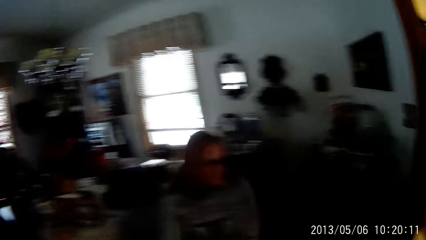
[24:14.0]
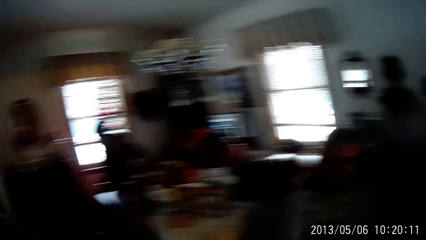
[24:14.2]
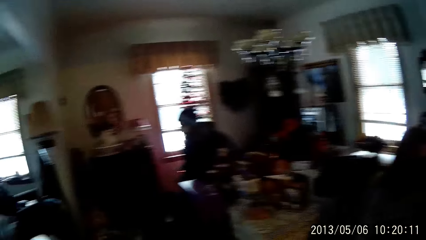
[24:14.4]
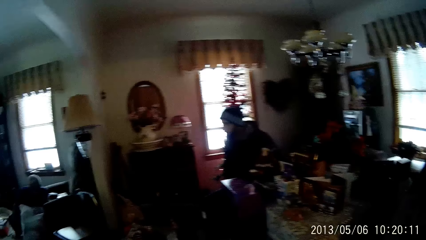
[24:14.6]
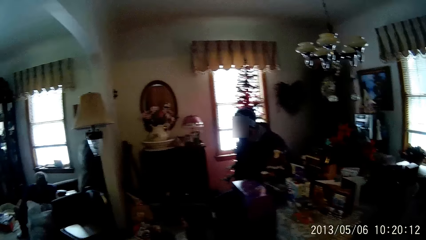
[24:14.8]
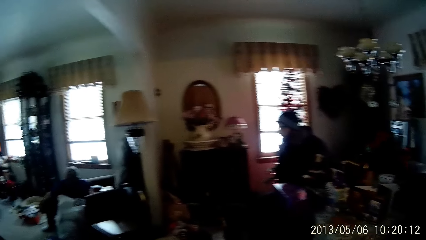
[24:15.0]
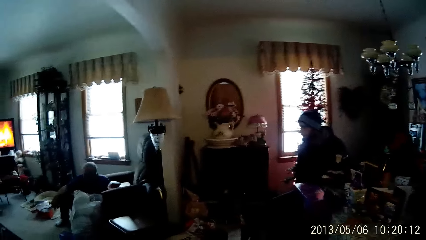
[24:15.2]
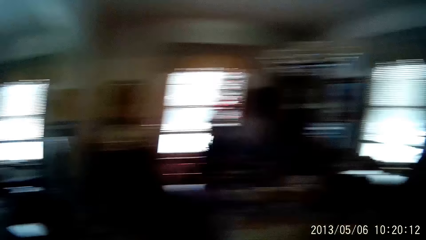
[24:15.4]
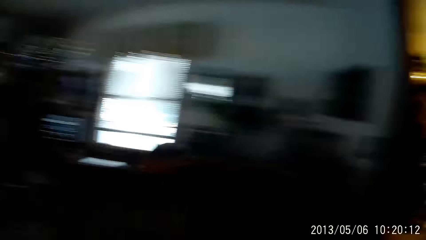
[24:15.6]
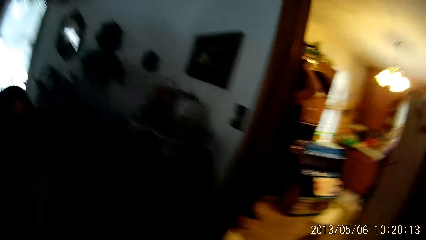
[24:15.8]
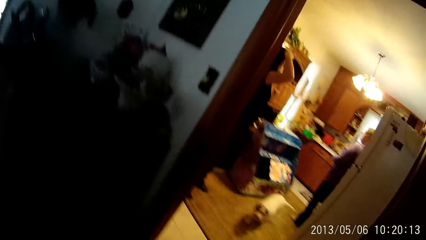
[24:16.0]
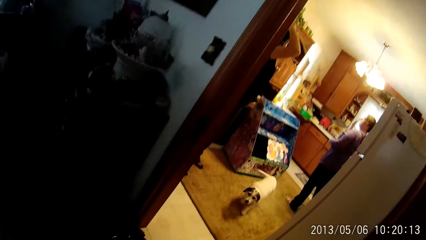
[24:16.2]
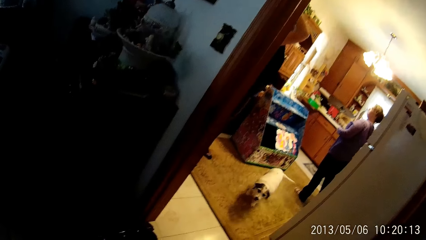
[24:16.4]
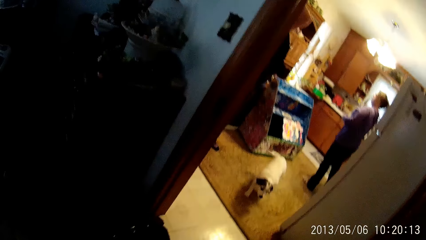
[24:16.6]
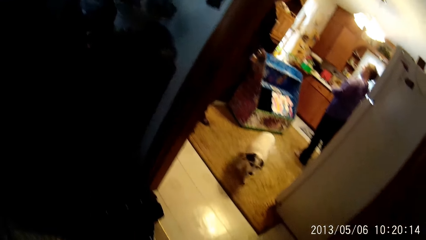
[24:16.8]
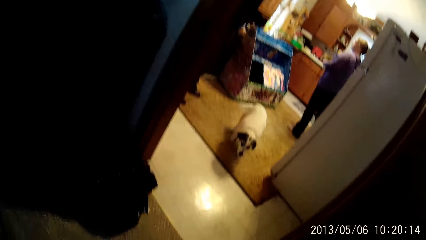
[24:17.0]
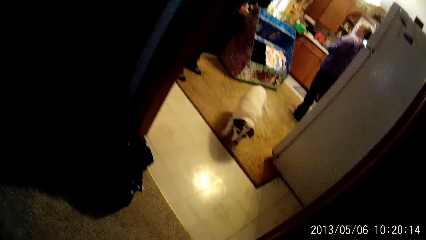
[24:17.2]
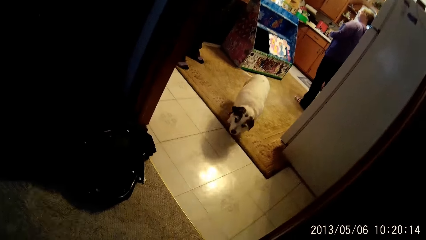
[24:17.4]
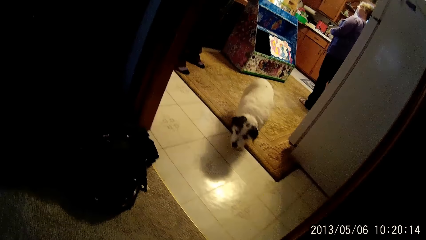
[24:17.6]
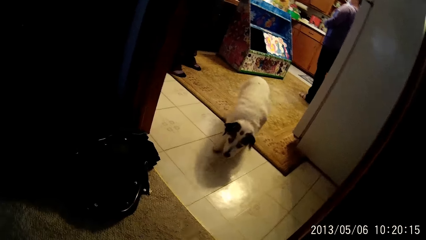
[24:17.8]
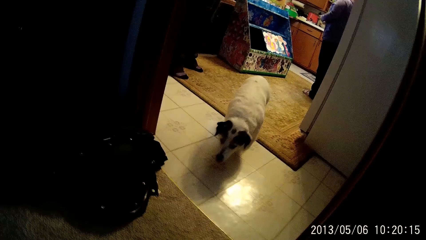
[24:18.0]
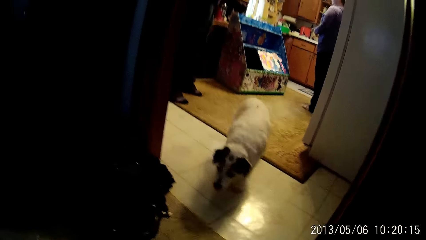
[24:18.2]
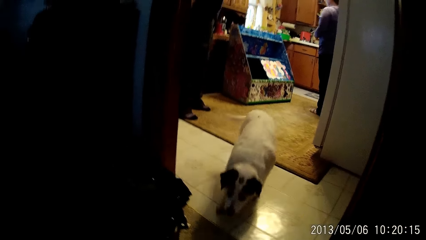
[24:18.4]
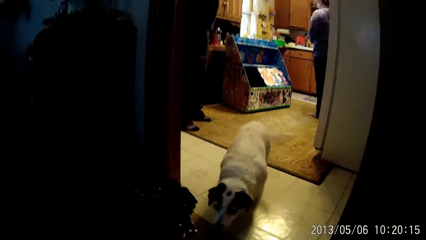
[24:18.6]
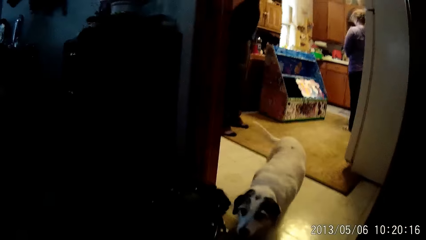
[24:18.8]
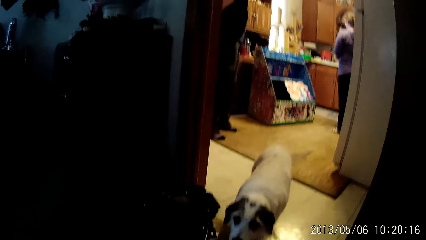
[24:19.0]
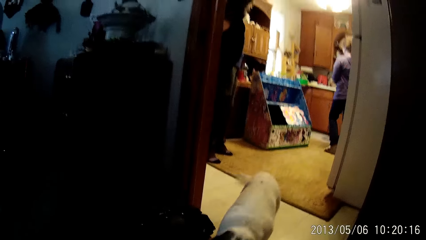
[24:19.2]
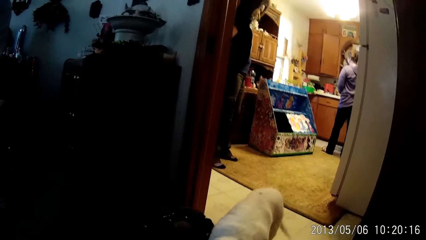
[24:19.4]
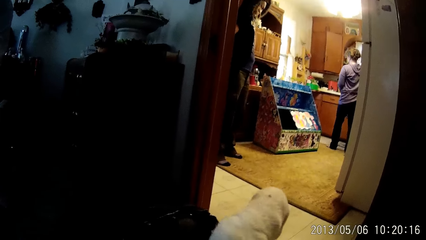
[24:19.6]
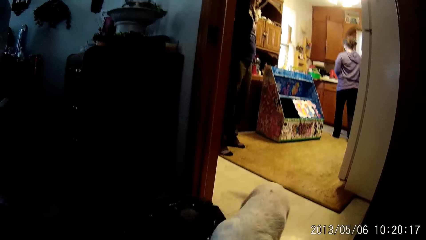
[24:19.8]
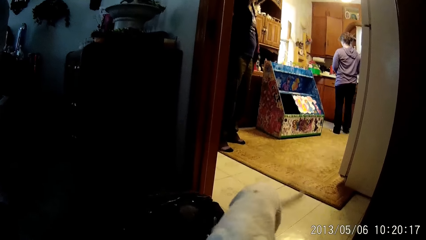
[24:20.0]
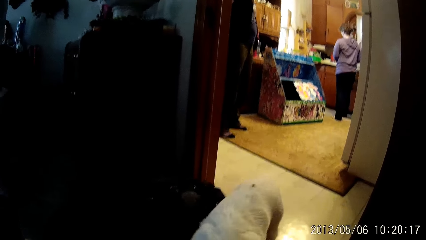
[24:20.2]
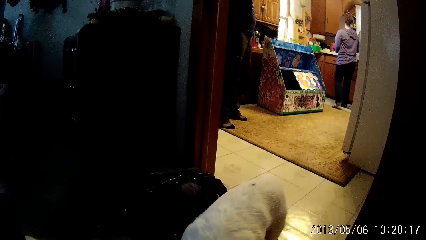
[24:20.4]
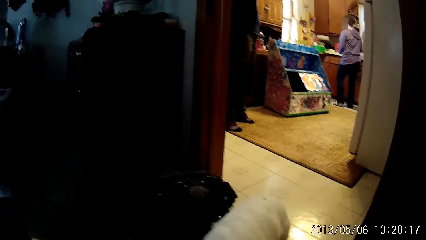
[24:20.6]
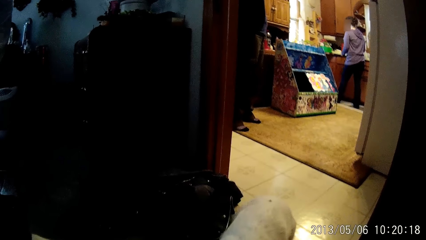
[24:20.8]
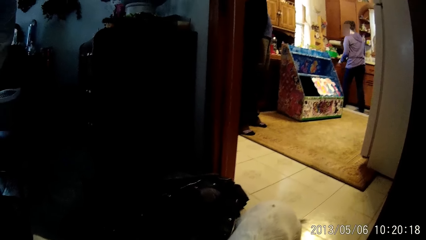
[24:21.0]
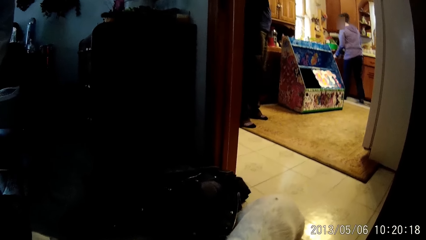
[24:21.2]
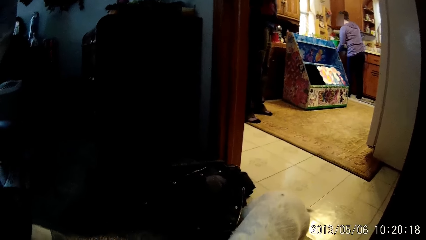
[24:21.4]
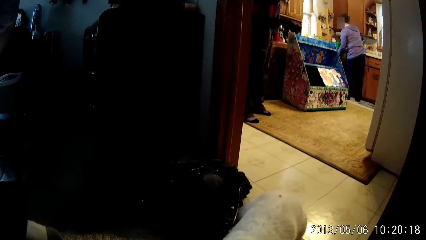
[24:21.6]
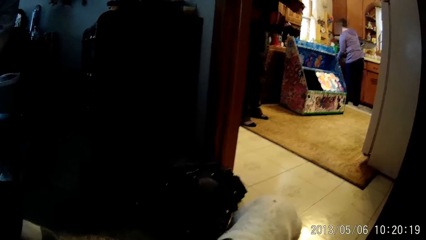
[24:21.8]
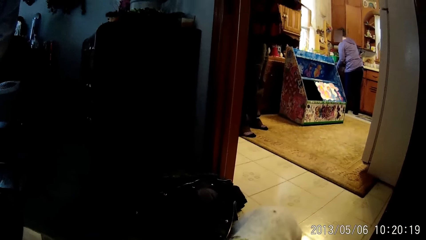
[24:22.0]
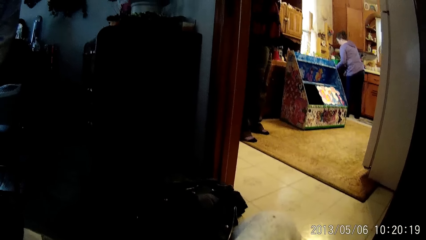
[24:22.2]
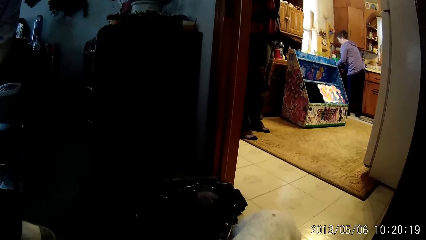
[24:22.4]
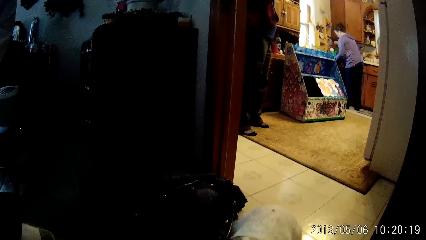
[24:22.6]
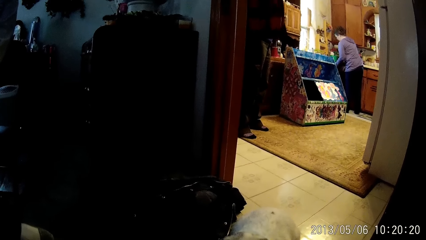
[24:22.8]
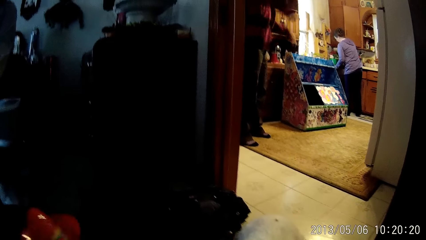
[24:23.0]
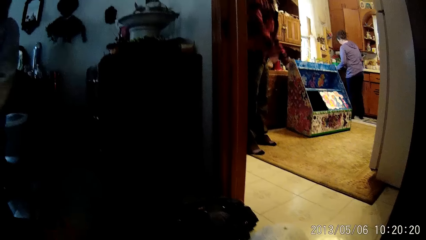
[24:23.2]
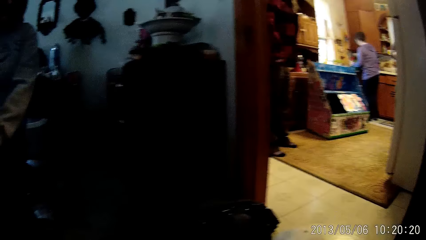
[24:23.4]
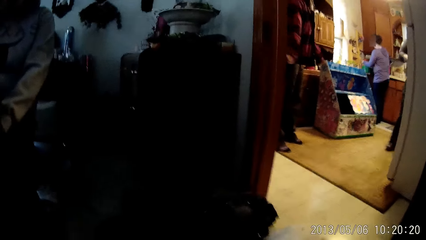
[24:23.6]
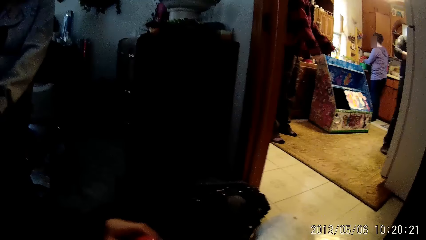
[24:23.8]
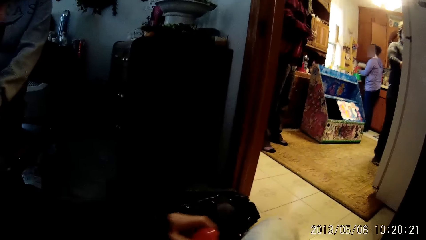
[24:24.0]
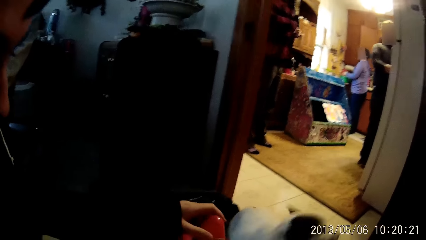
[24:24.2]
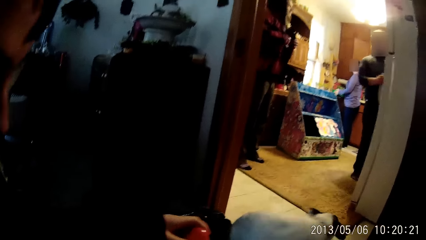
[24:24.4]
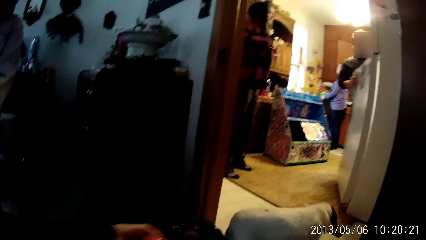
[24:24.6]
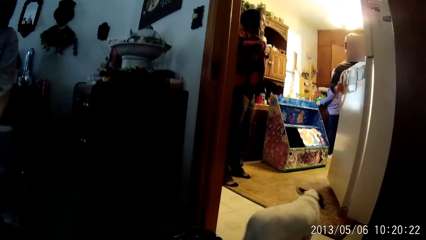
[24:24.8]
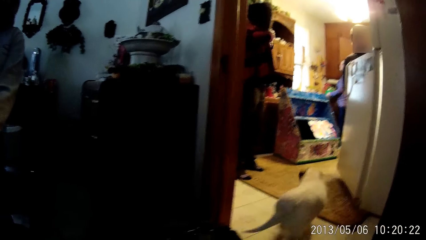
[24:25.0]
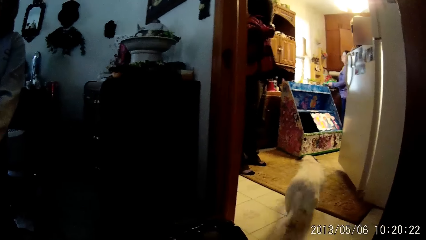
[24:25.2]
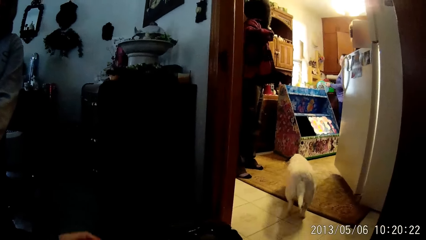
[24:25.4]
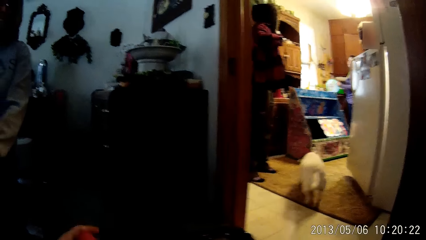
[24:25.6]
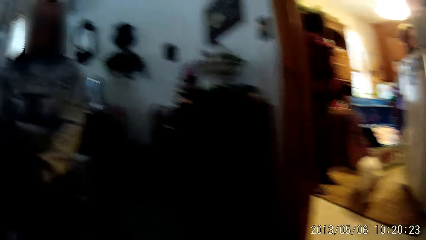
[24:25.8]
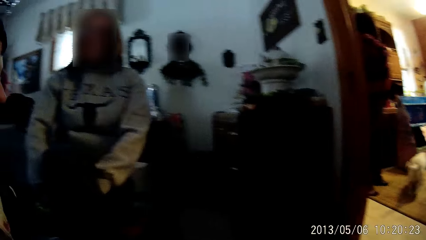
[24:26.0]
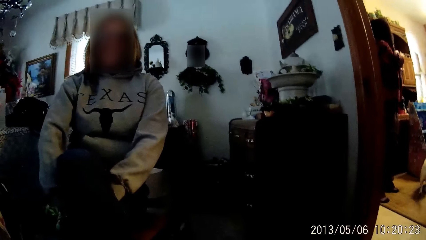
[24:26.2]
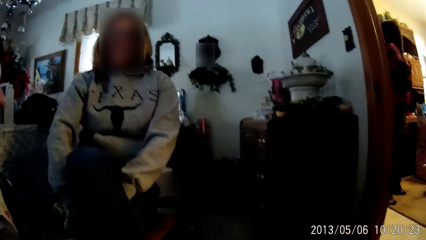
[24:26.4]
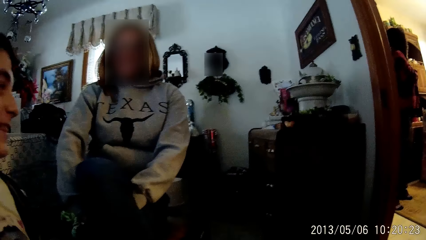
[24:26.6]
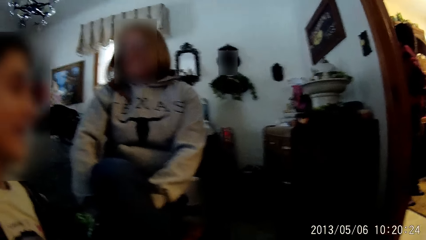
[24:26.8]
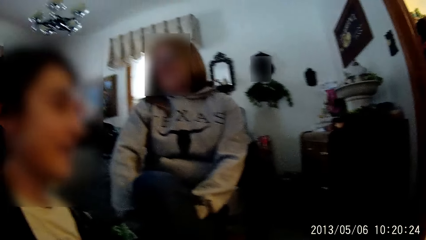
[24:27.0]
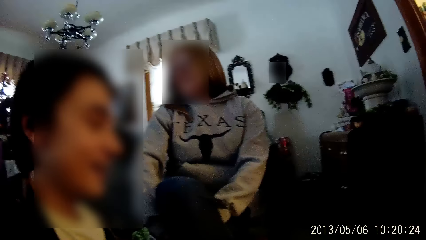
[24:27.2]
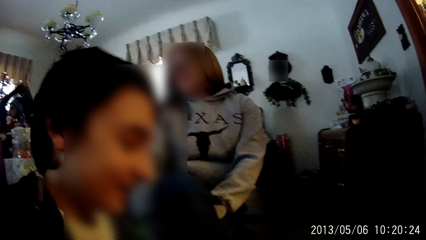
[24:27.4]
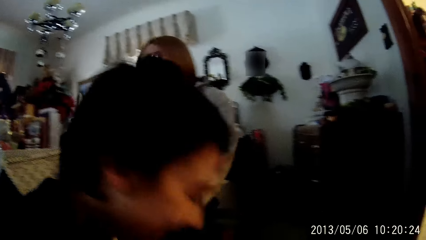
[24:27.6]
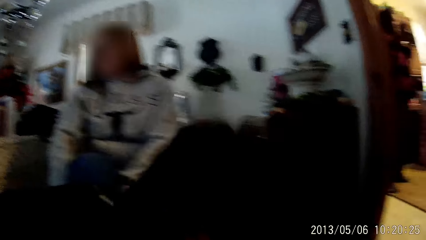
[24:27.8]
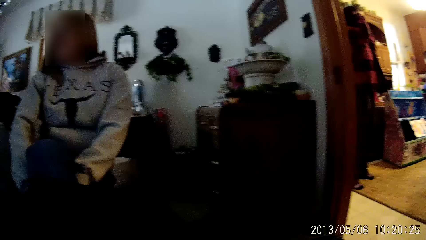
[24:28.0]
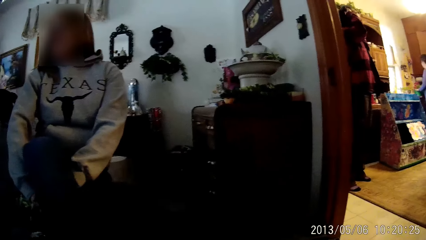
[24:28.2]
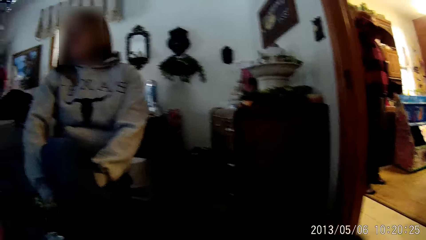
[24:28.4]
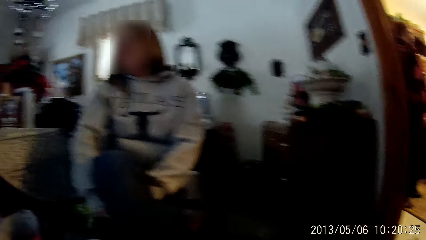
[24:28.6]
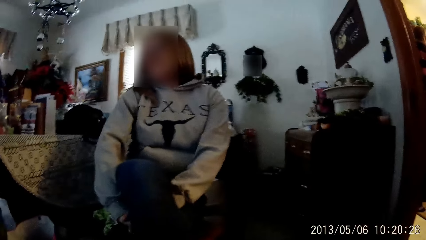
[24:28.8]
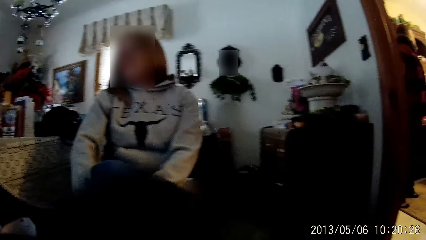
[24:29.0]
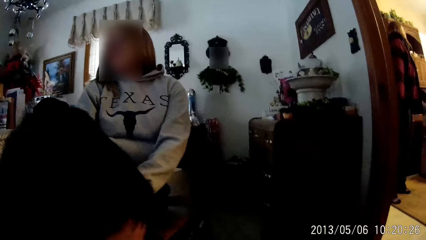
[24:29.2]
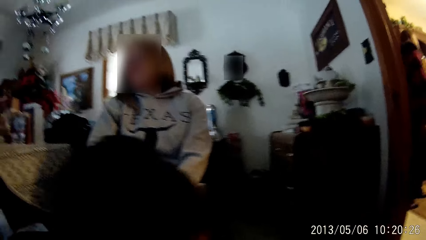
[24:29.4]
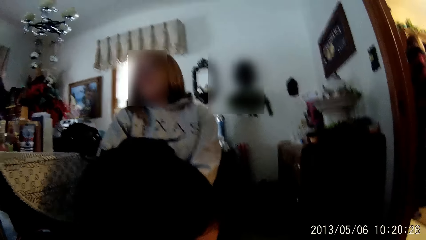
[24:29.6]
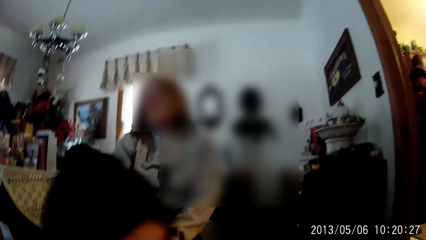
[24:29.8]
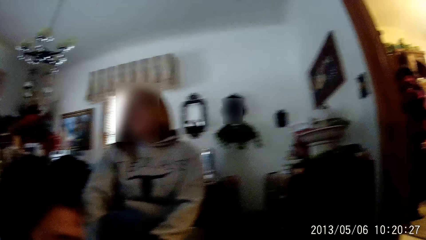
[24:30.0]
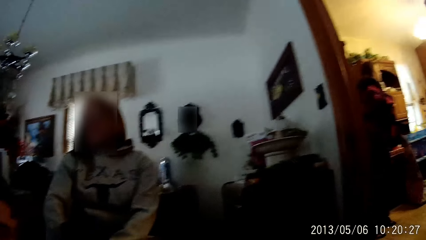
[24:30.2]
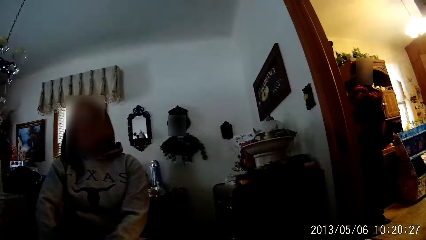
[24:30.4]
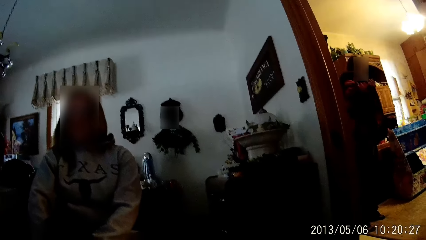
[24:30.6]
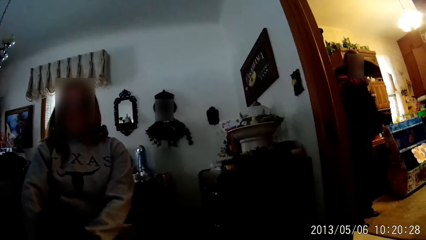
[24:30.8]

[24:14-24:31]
The camera wearer looks at the dog. They play with the dog. A man opens a refrigerator with his right hand. A woman picks up a plate from a sink with her left hand. The camera wearer interacts with another man.
